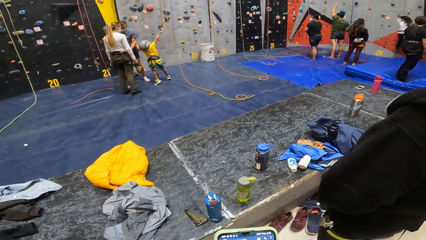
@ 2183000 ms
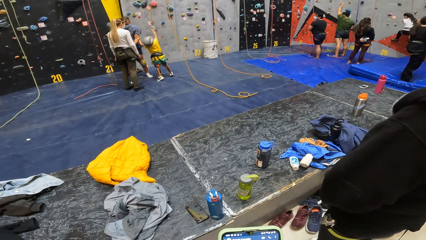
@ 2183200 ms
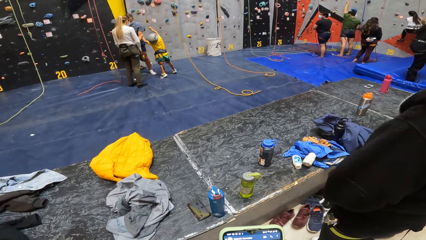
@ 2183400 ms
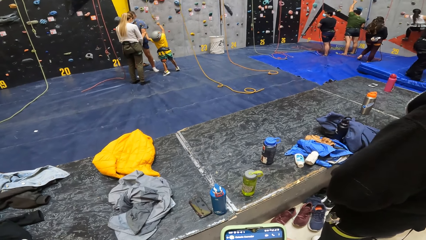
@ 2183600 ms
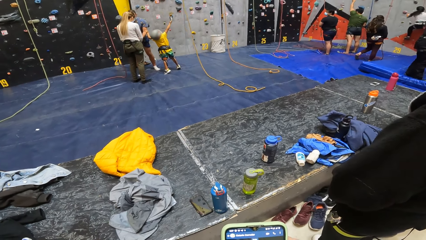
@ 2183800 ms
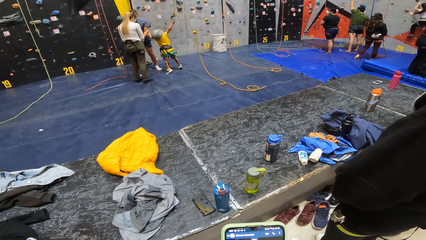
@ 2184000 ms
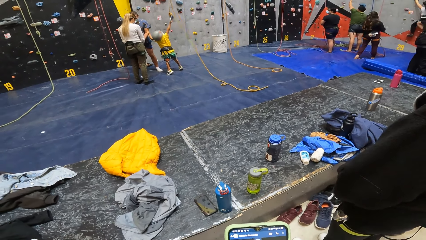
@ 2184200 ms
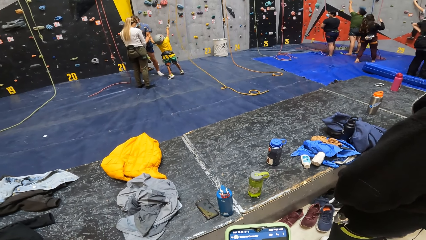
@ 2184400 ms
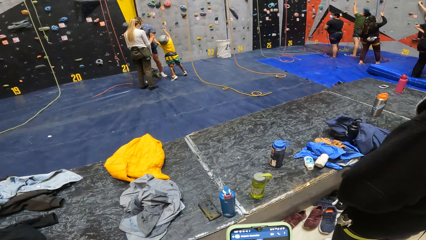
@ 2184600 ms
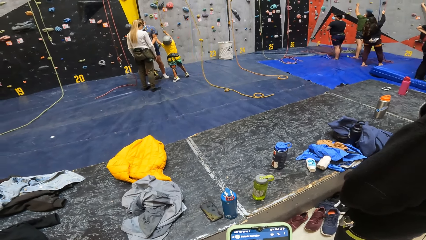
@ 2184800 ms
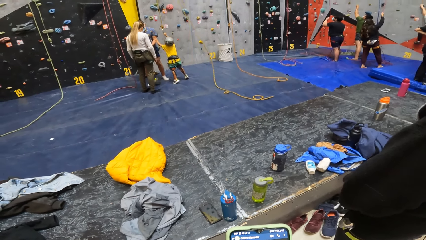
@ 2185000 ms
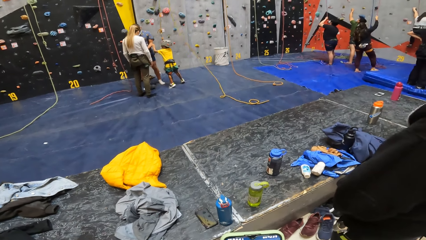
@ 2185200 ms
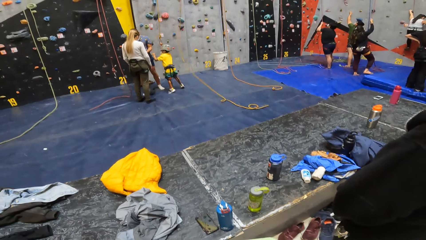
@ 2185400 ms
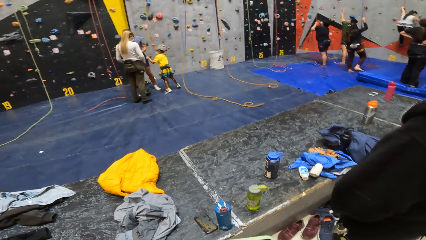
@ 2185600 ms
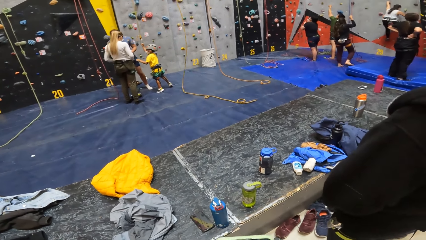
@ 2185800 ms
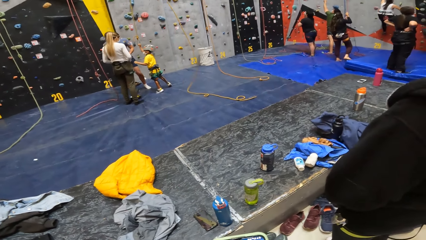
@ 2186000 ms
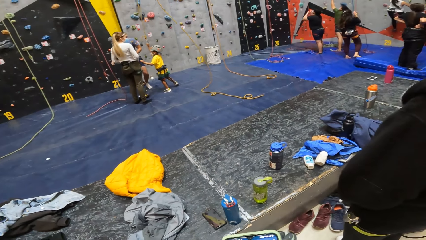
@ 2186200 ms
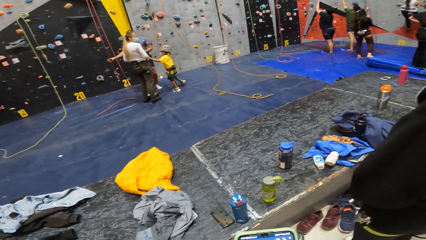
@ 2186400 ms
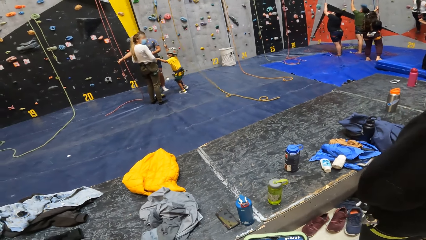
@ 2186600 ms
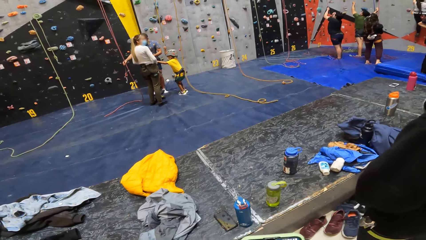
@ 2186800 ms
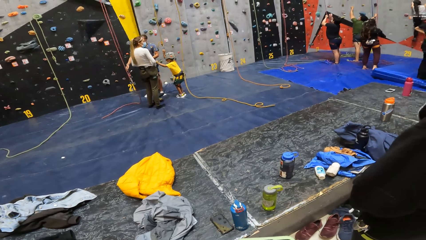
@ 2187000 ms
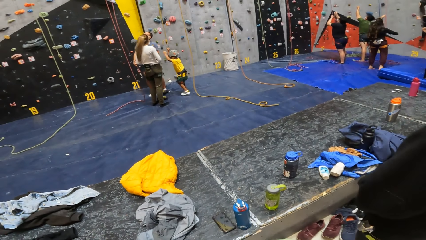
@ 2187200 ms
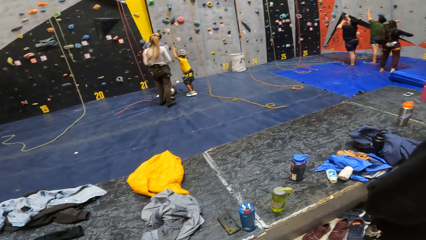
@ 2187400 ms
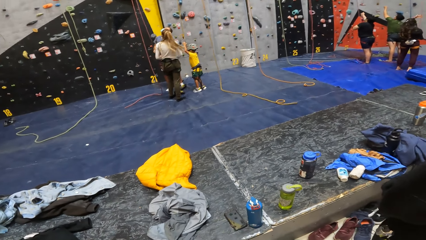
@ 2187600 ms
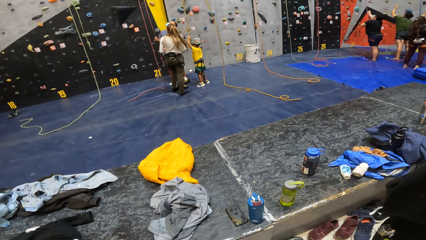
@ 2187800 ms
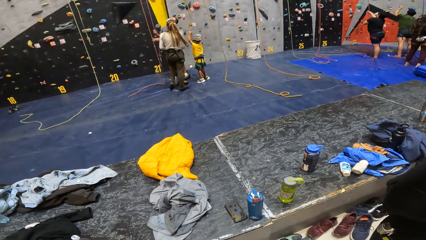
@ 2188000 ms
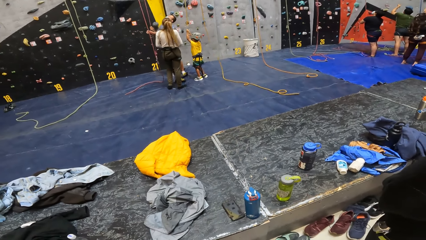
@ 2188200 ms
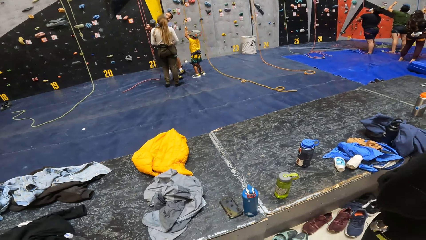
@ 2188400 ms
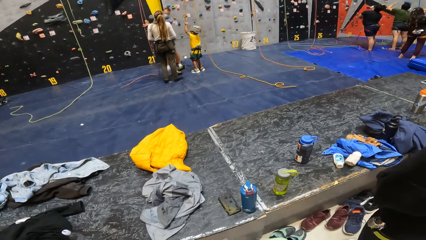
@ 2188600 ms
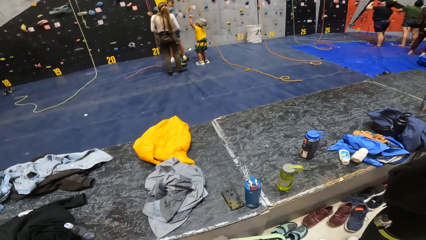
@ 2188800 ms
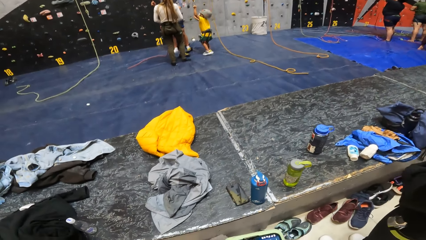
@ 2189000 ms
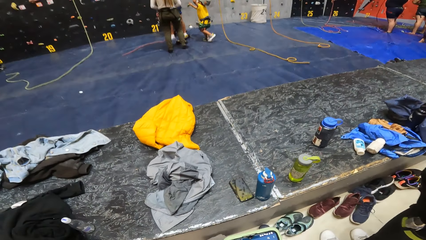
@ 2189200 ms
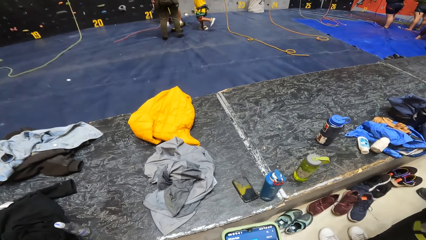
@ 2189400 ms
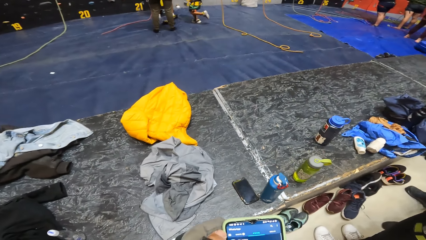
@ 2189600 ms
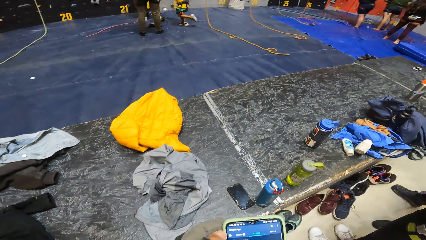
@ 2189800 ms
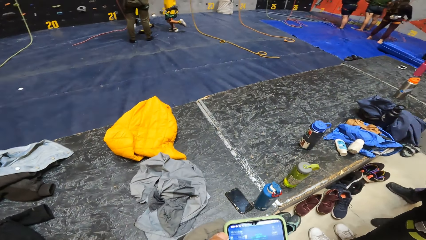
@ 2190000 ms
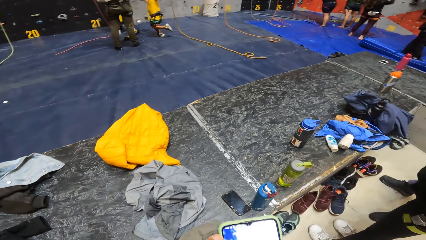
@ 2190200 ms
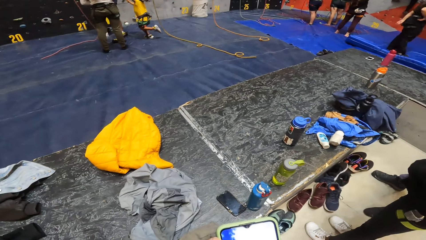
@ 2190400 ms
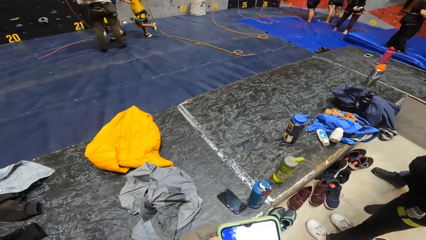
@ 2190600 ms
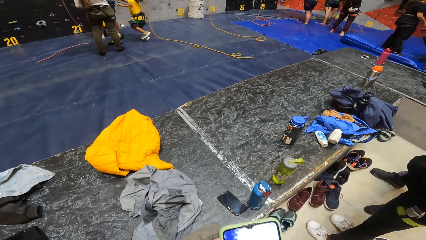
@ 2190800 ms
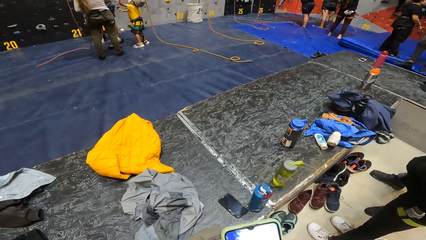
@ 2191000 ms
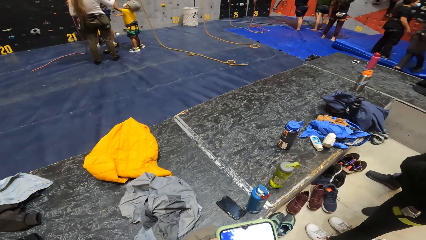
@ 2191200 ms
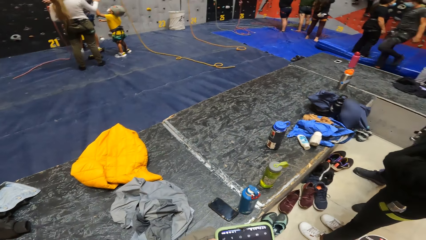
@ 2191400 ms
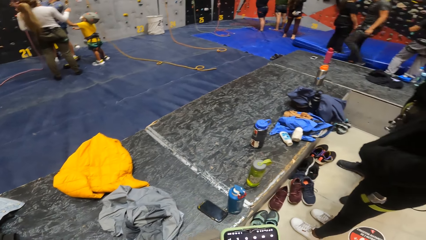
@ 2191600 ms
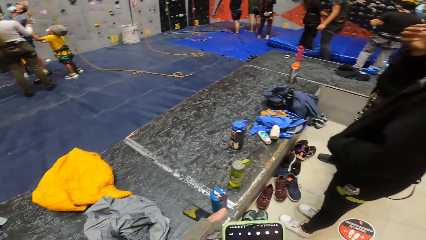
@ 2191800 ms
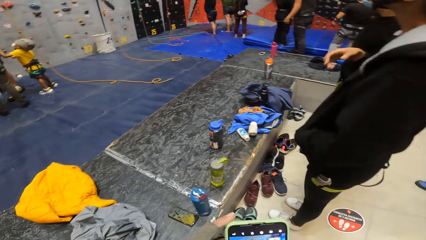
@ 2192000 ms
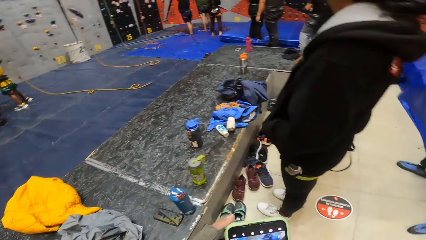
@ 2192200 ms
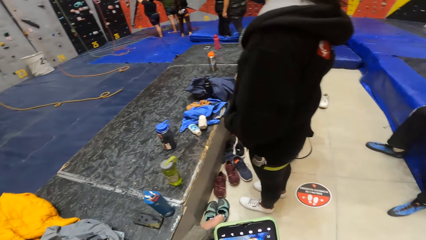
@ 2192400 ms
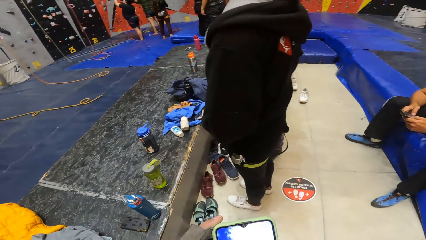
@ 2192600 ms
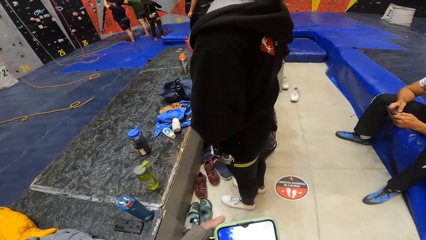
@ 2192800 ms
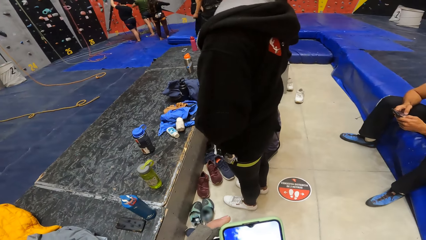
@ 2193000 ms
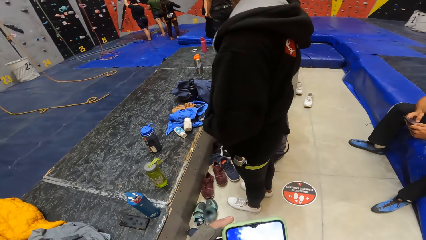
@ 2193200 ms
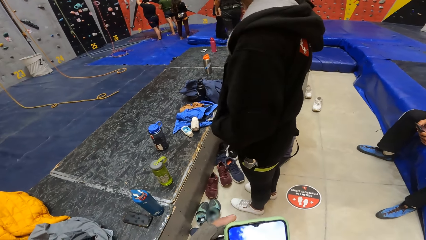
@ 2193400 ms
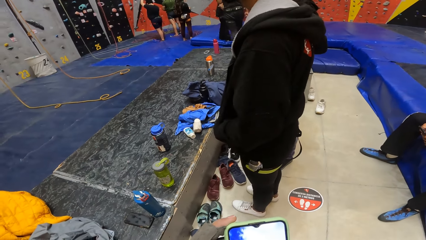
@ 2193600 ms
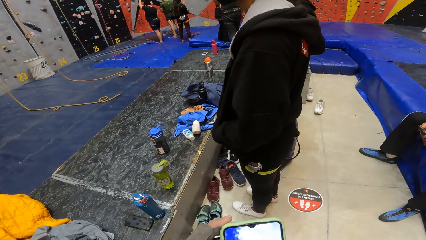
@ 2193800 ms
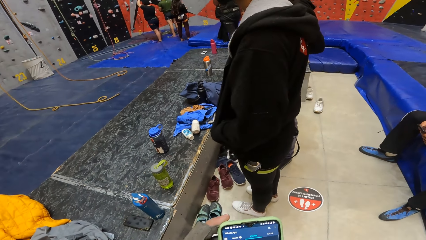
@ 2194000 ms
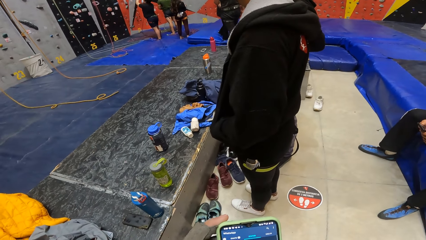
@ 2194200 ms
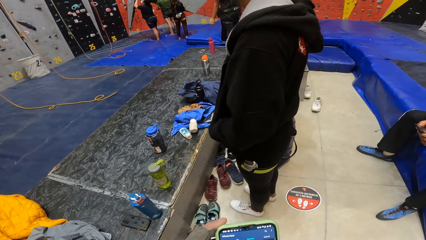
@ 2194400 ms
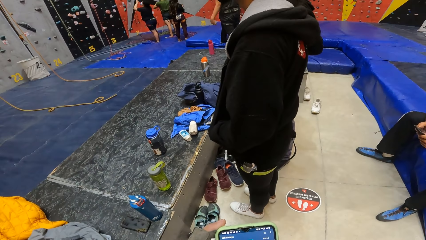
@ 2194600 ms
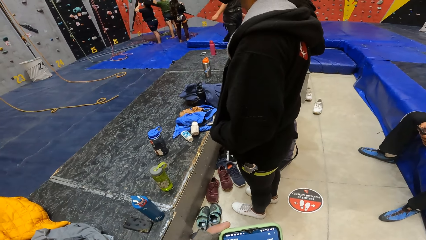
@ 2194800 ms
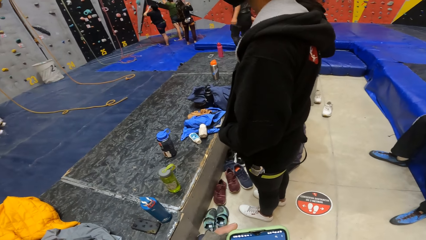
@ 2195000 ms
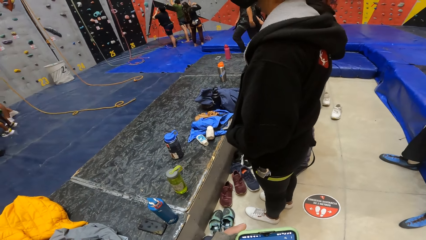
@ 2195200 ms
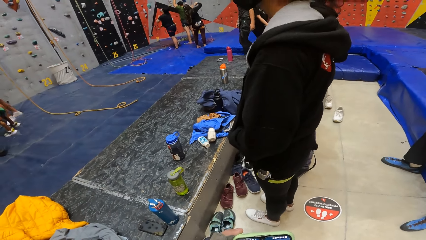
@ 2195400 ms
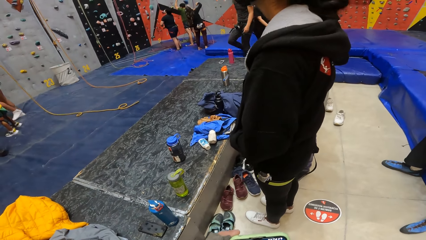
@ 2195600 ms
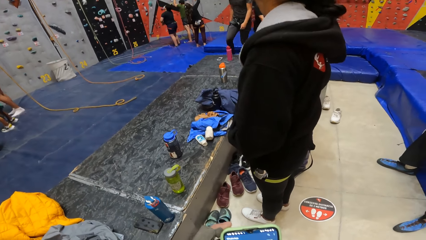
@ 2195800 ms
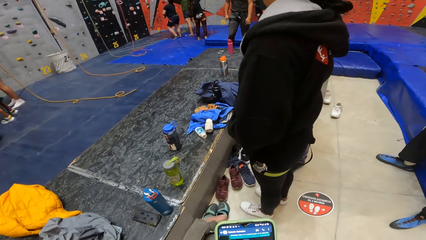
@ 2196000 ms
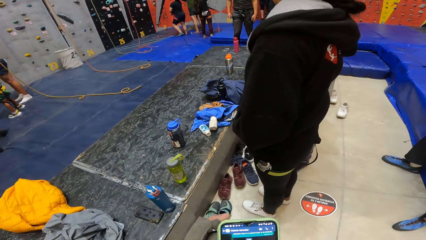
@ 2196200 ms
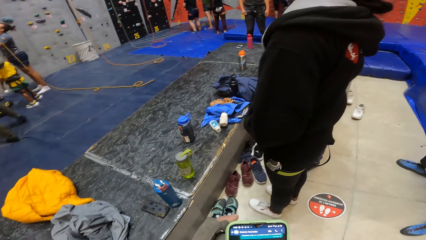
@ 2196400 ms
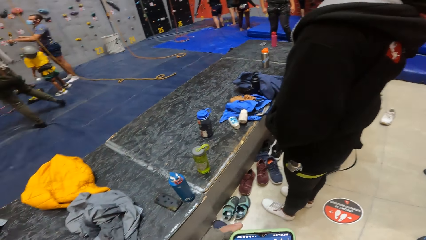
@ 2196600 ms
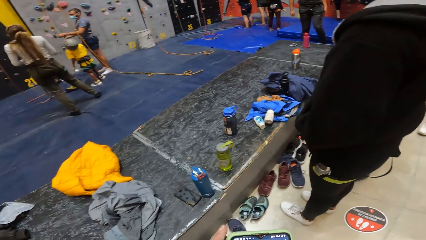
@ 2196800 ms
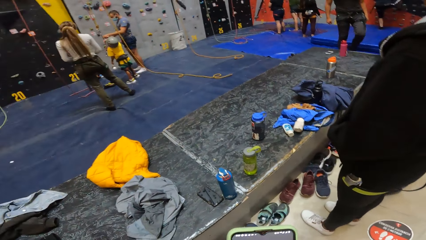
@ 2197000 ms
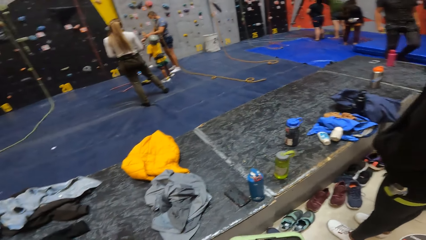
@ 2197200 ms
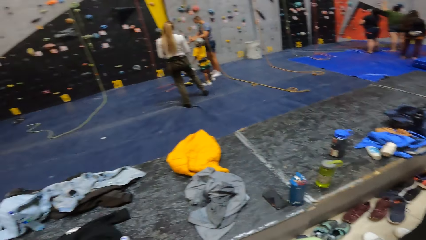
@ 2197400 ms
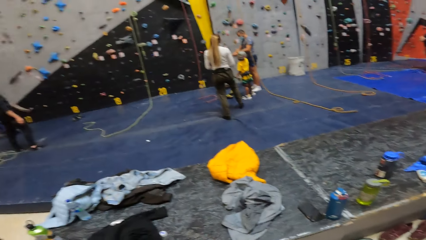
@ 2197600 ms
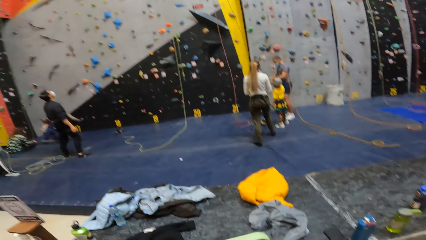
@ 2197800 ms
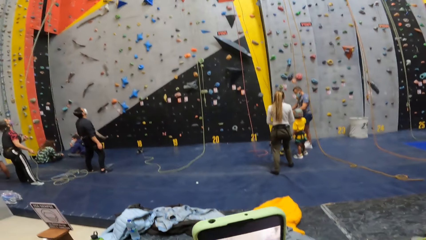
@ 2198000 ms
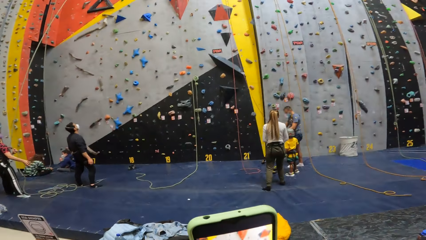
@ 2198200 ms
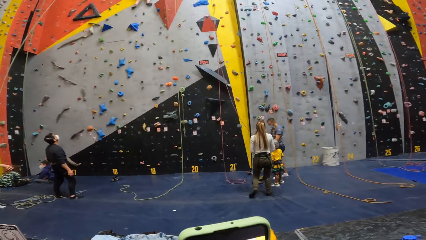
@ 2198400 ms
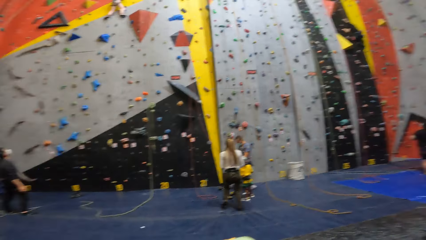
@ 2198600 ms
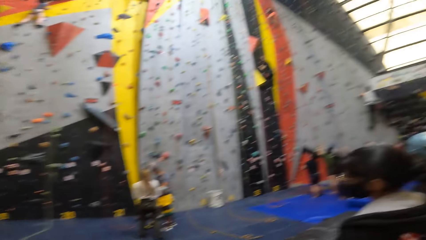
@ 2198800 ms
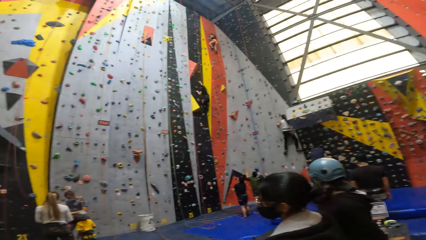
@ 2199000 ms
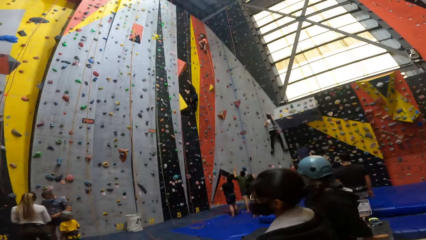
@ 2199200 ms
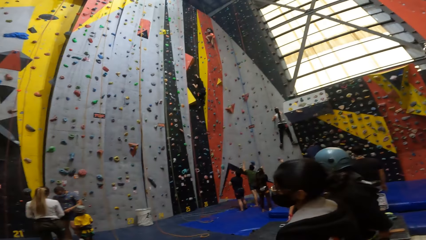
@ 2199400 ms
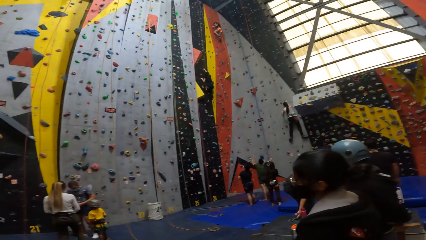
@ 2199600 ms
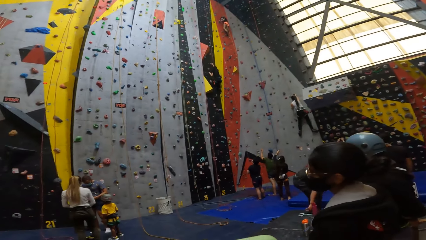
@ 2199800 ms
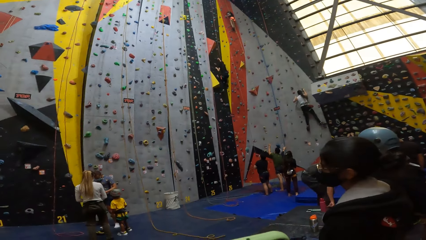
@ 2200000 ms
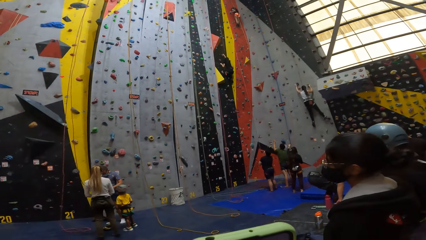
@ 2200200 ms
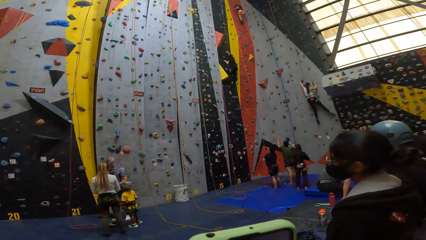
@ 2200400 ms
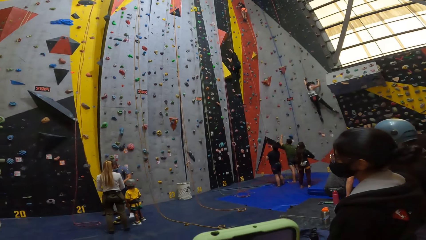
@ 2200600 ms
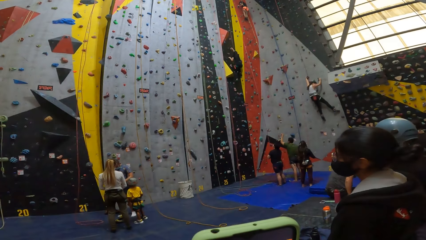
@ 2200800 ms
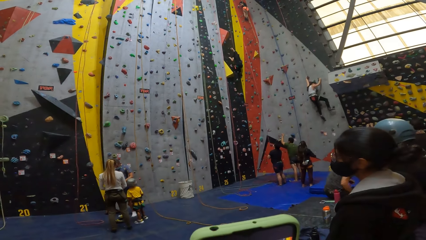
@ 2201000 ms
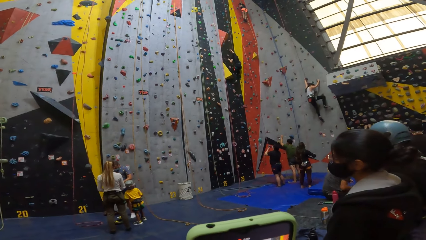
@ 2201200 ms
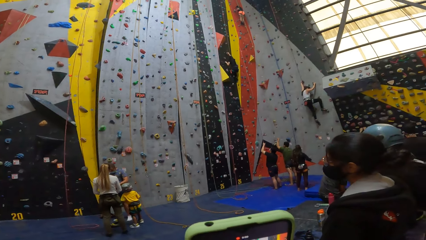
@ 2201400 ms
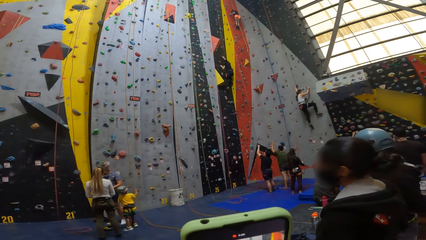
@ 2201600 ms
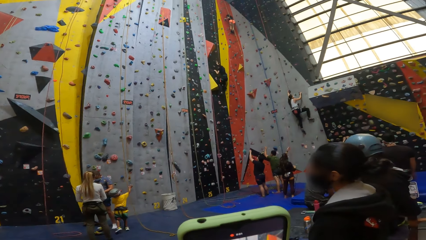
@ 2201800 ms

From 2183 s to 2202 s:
The camera wearer moves ahead. They operate the phone with the left hand. They look around the recreation area. They use the mobile phone.
